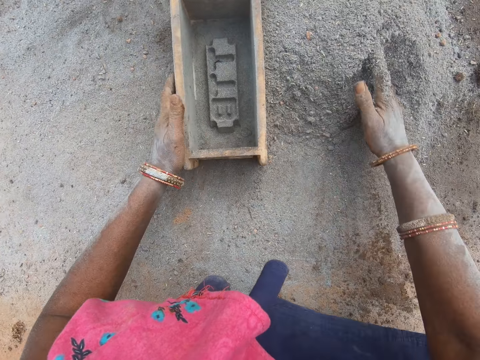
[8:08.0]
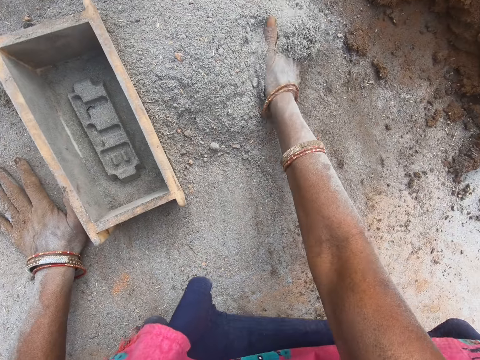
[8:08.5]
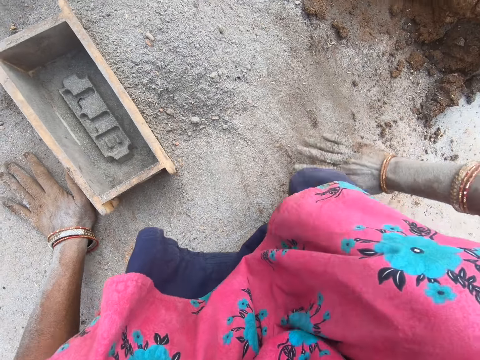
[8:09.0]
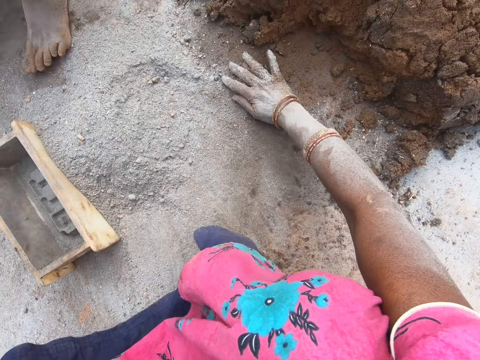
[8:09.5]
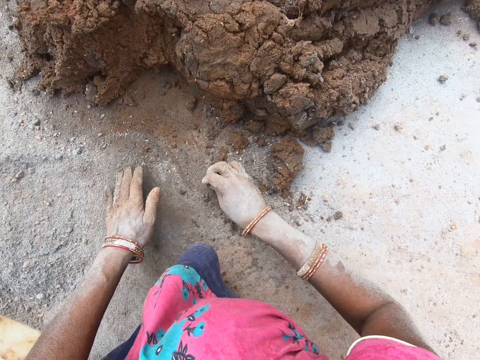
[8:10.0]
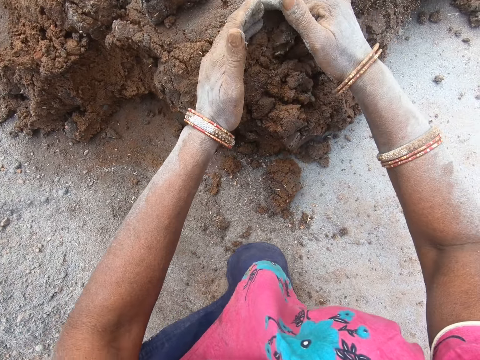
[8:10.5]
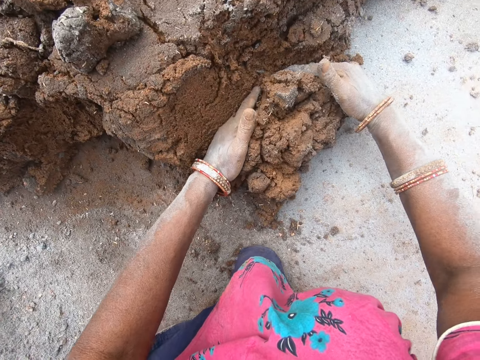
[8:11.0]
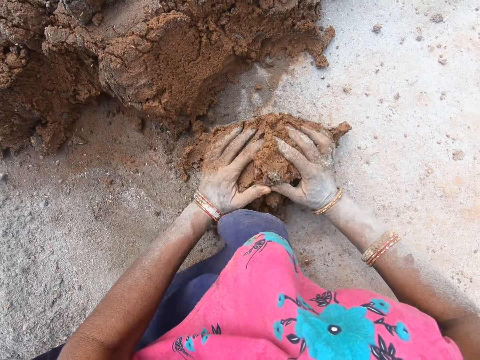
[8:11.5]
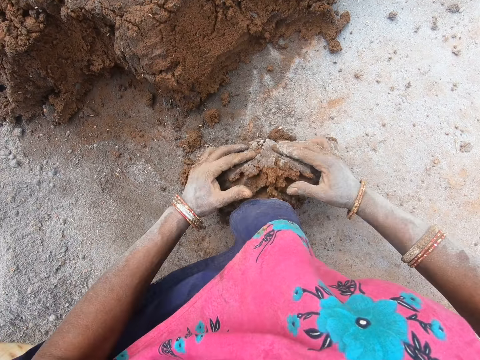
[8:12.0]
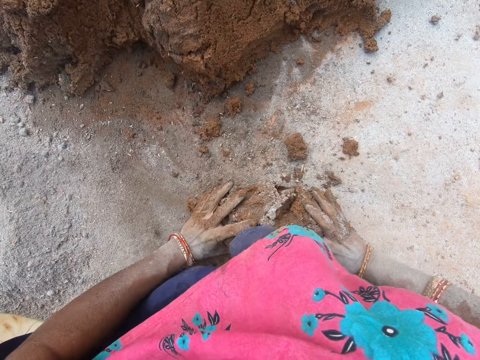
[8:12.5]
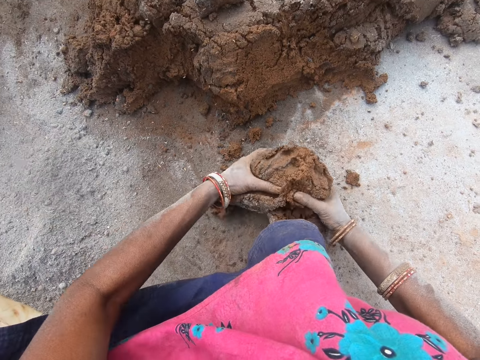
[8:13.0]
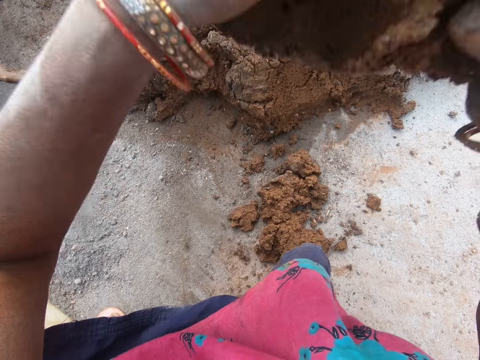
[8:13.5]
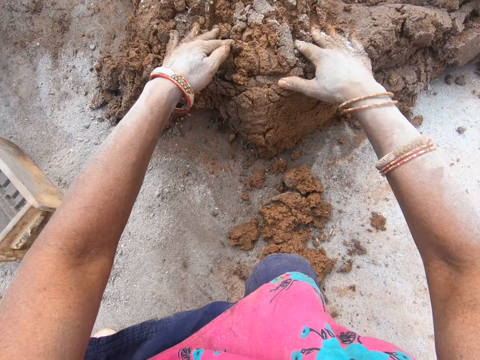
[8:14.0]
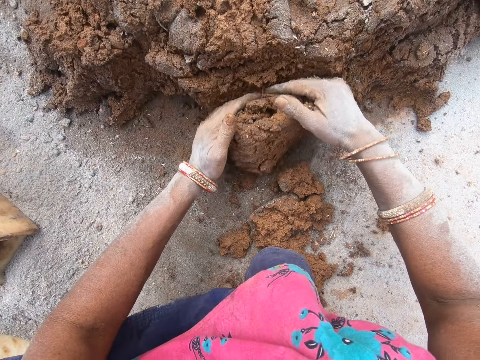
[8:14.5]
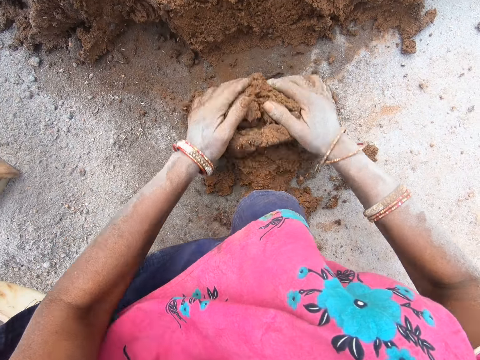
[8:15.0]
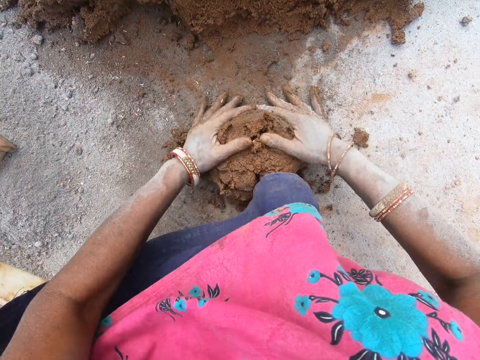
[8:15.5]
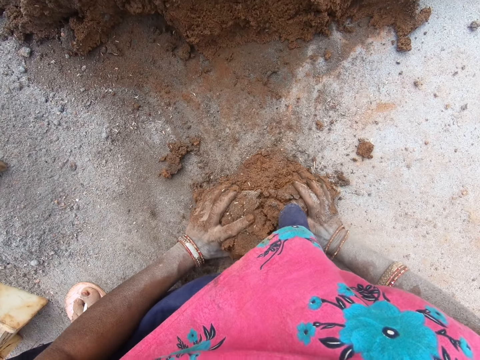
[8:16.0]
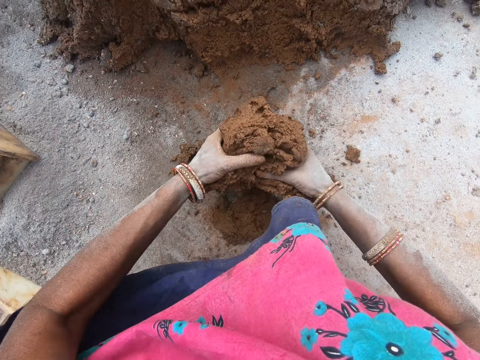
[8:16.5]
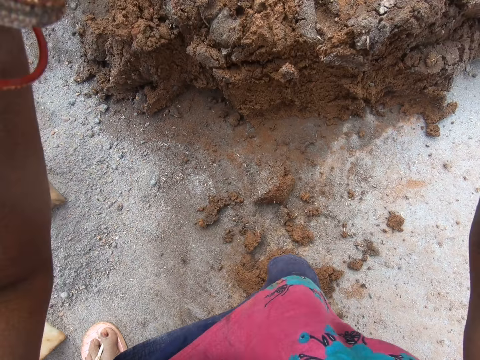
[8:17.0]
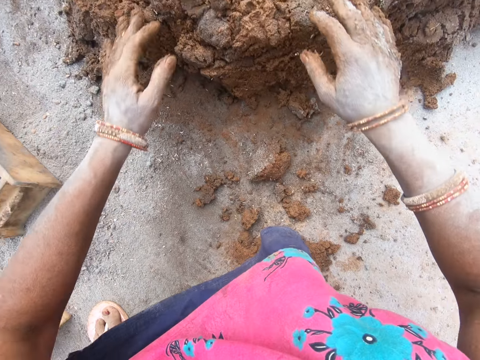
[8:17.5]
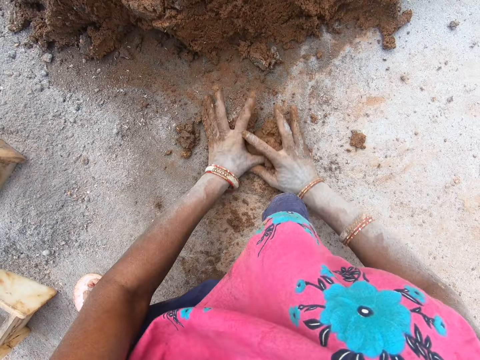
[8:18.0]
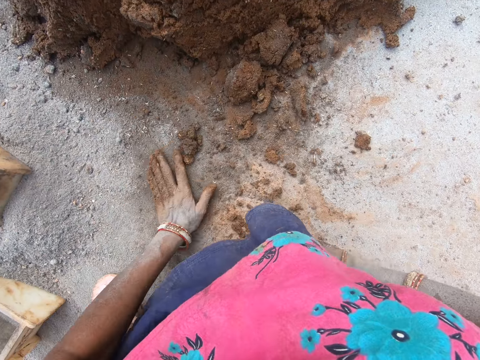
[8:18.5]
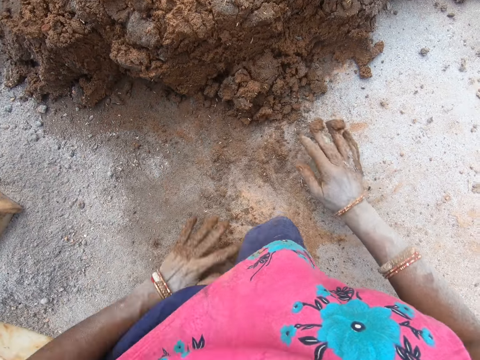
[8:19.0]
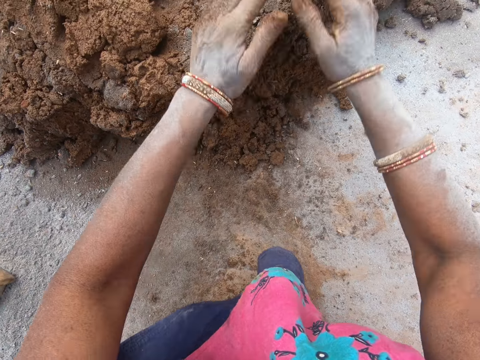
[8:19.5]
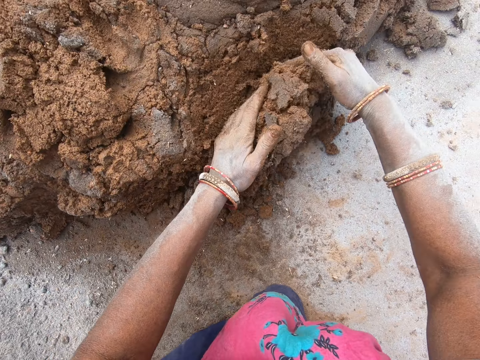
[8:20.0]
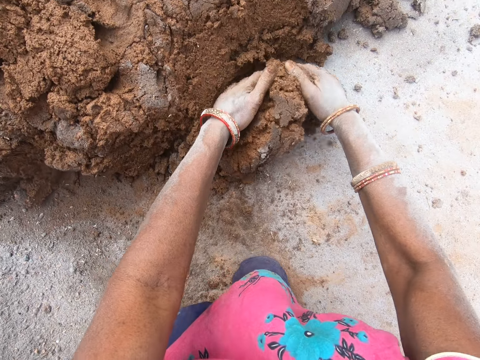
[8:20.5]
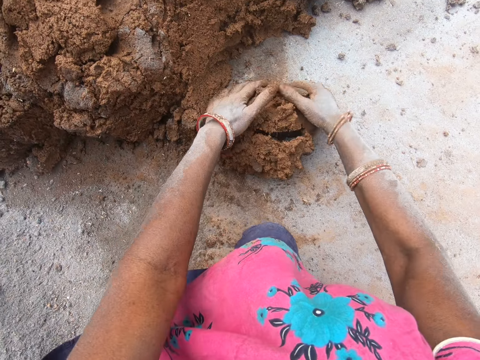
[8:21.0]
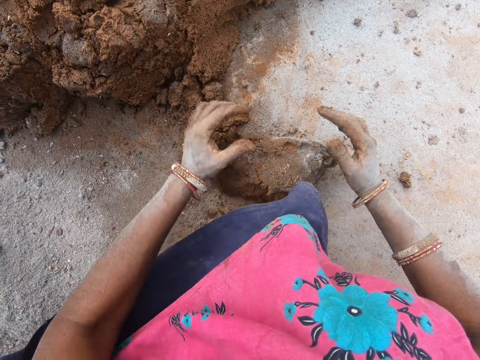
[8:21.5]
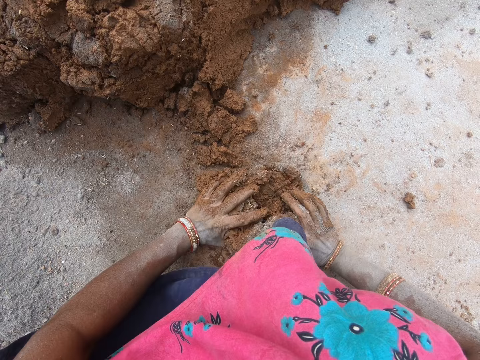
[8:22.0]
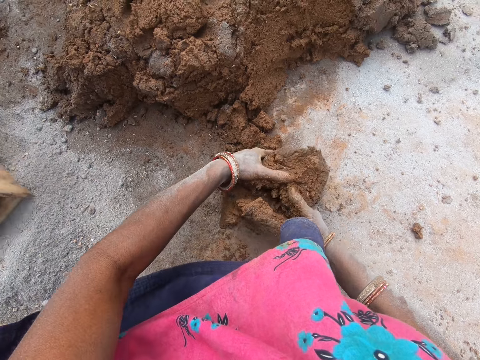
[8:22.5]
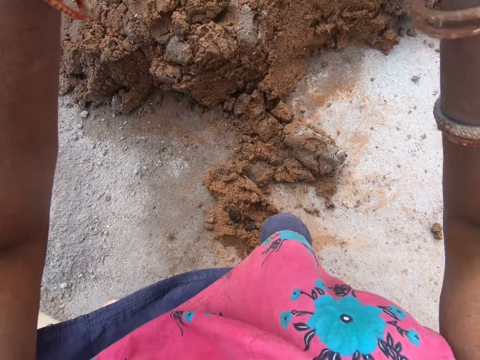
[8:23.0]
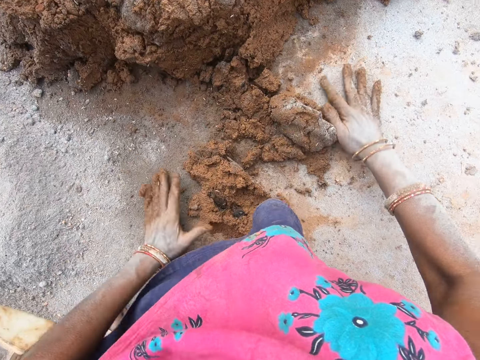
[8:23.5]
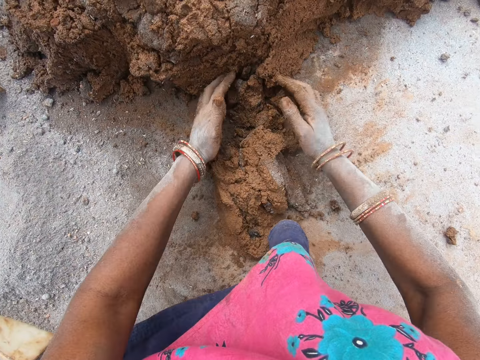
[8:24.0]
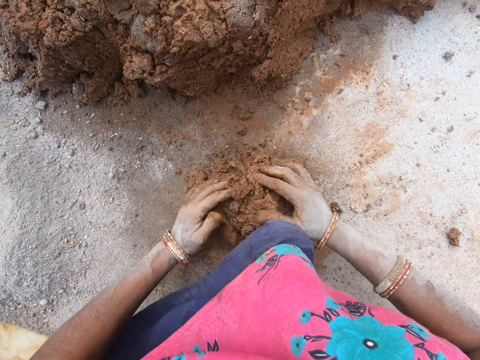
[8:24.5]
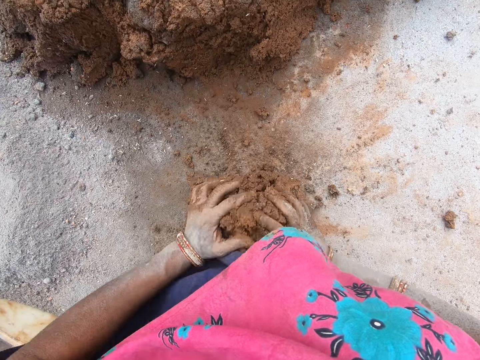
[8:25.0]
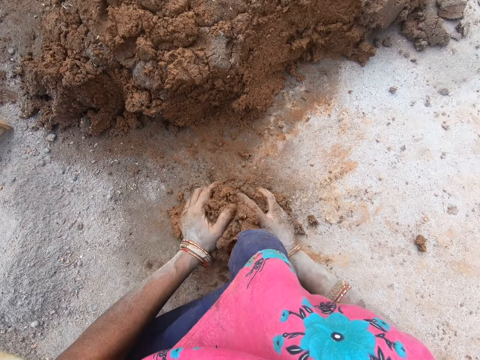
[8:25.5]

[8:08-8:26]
The camera wearer moves the sand with a hand. They scoop the clay with hands. They cut the mould with both hands. They roll the clay on the ground. They pick the clay. They throw back the soil on the ground. They scoop the clay with hands. They cut the soil with both hands. They roll the clay on the ground with hands. They pick the clay. They mold the soil with both hands. They throw the clay down. They move the clay with hands. They scoop the clay with hands. They cut the soil with both hands. They roll the clay on the ground with hands. They mold the soil with both hands. They pick the clay. They throw the clay down. They pick the clay.

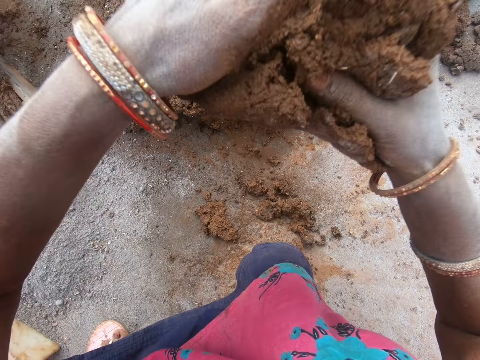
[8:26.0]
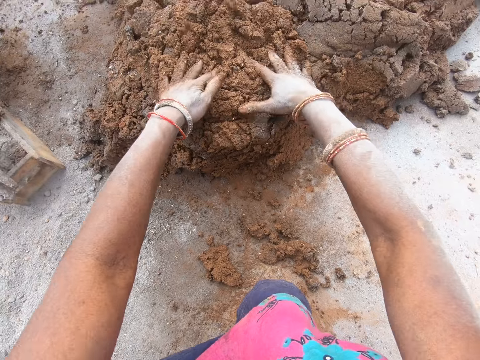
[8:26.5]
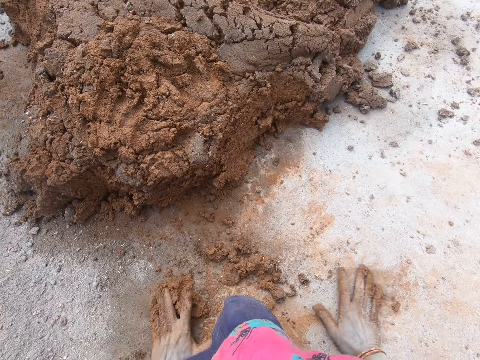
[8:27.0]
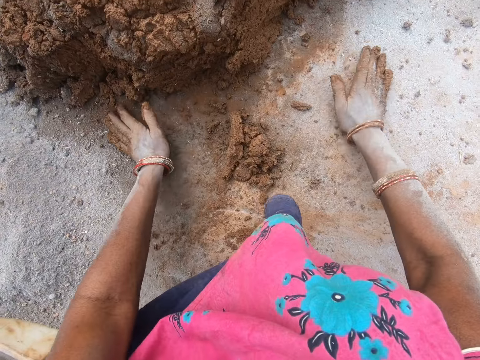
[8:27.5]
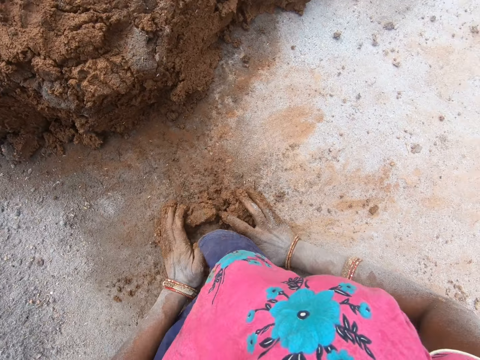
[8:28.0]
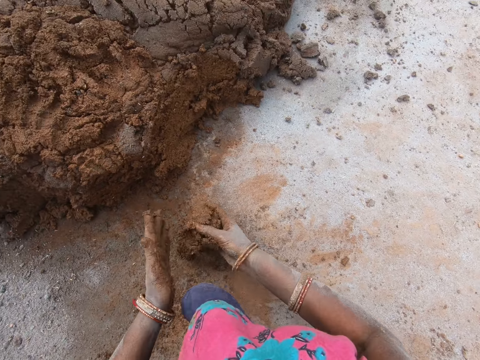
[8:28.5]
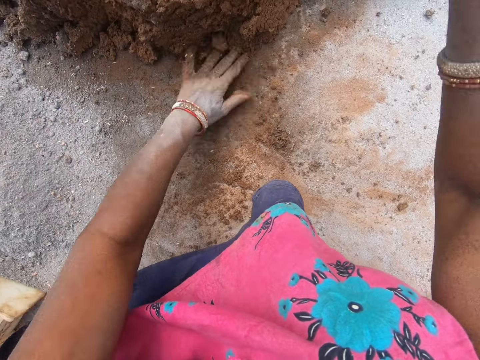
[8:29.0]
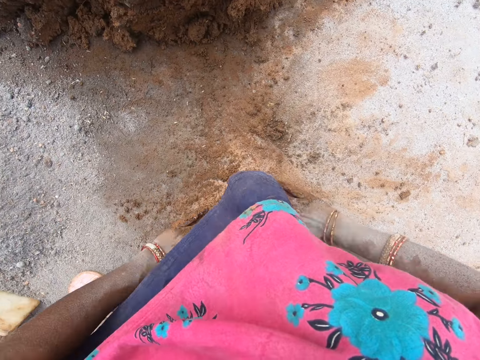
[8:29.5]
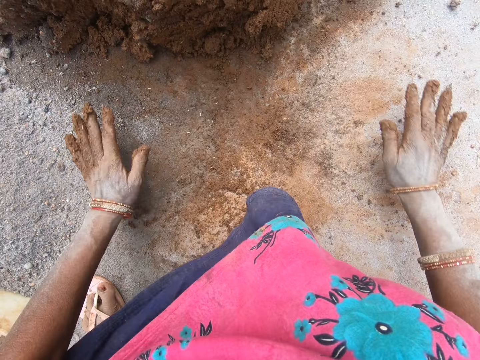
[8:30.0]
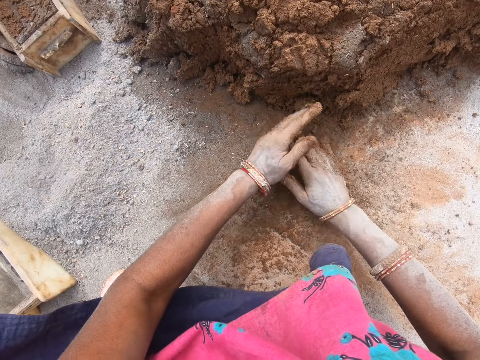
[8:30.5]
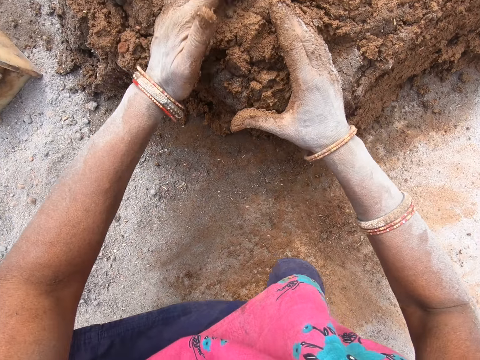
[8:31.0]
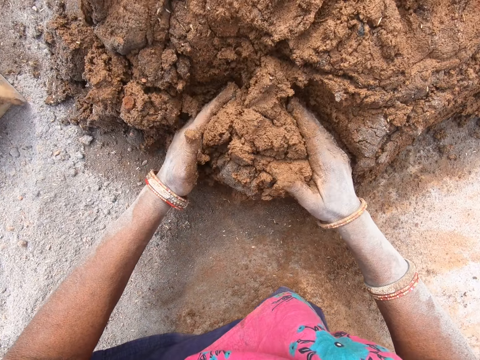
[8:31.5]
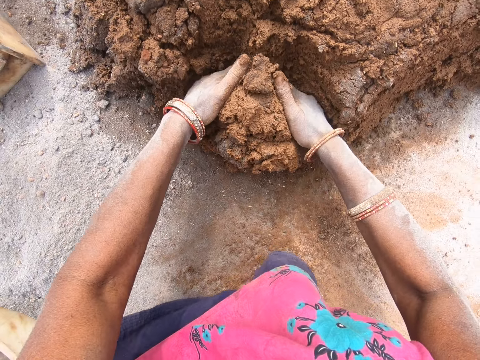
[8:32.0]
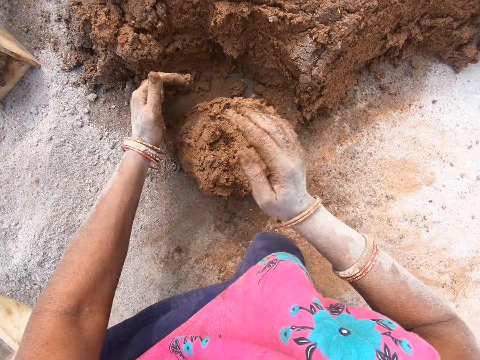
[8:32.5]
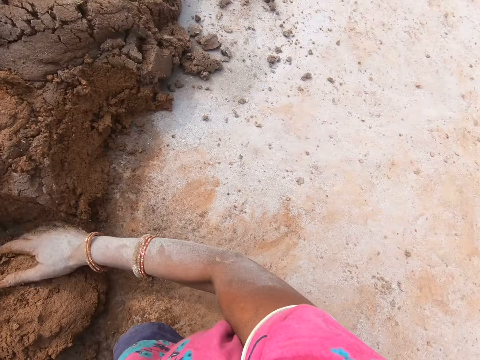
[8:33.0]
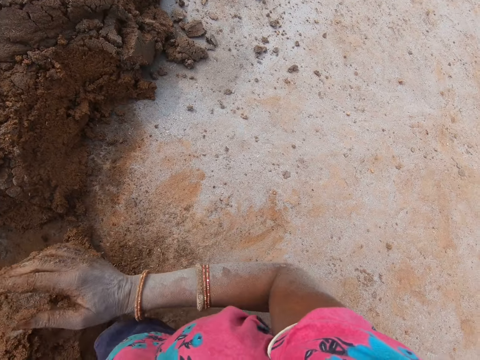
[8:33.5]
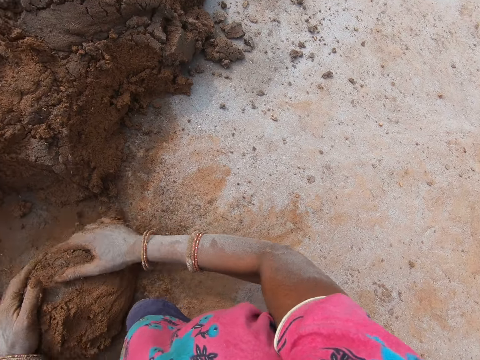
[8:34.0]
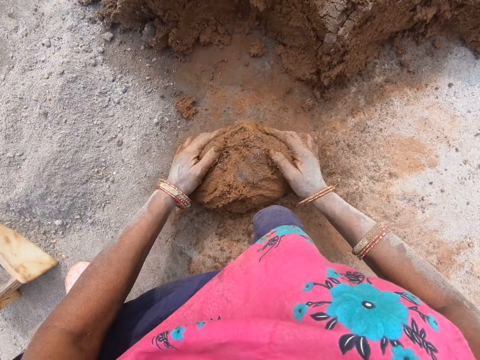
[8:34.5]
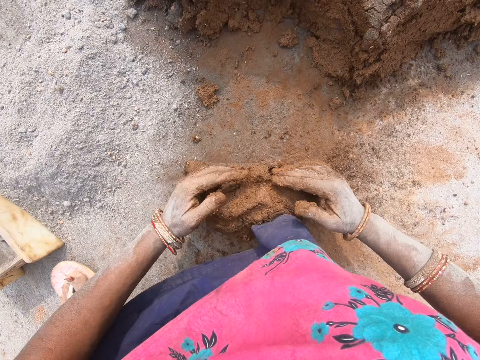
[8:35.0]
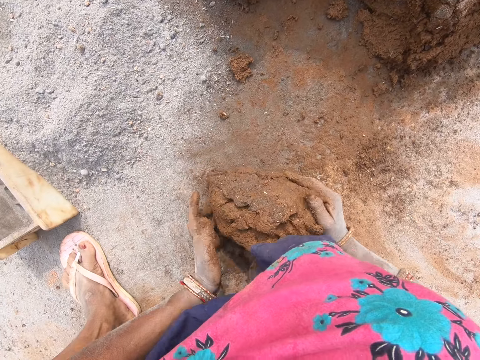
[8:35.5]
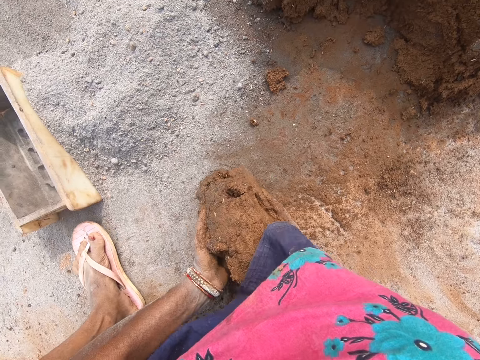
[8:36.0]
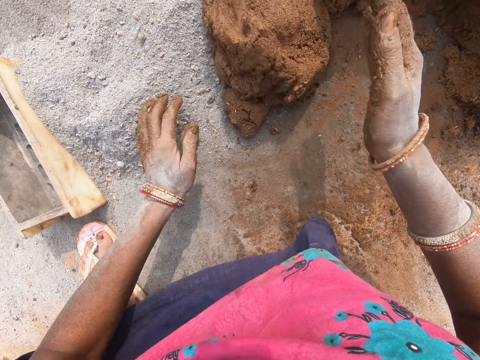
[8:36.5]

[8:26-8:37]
The camera wearer throws the clay down. They put the mould on the other mould. They pick the clay. They collect the soil with both hands. They throw the clay down. They rub the hands on the ground. They scoop the clay with hands. They cut the soil with both hands. They roll the clay on the ground with hands. They look around. They mold the soil. They pick the clay.
